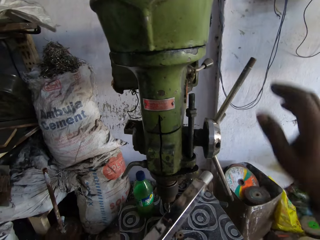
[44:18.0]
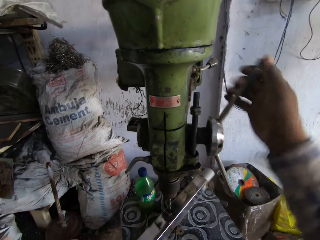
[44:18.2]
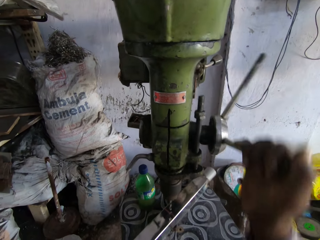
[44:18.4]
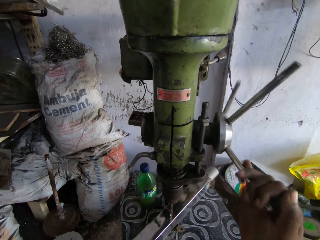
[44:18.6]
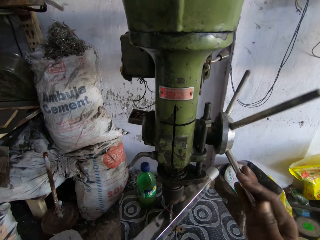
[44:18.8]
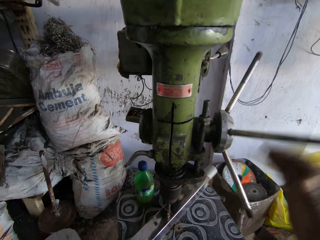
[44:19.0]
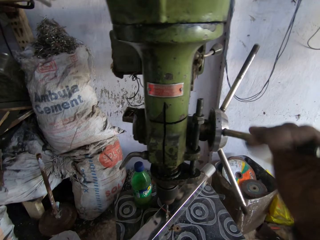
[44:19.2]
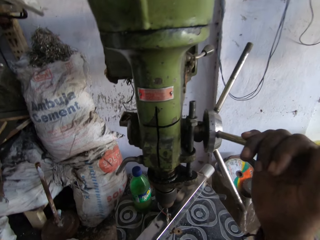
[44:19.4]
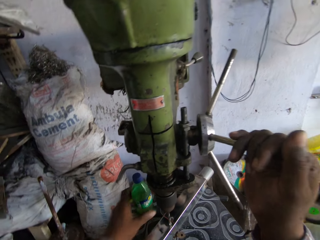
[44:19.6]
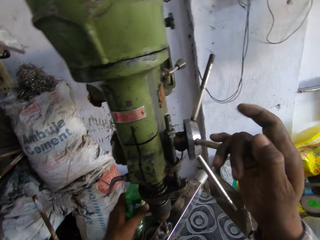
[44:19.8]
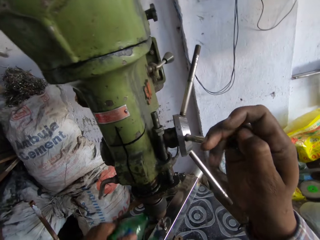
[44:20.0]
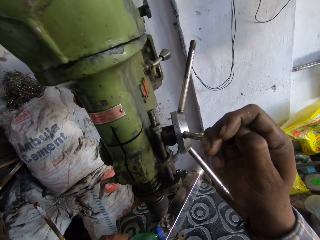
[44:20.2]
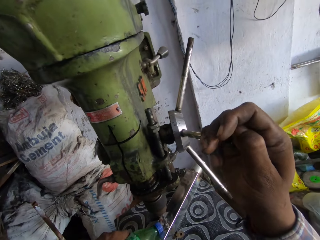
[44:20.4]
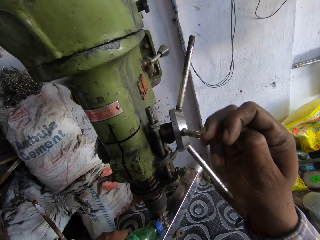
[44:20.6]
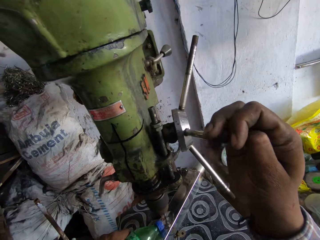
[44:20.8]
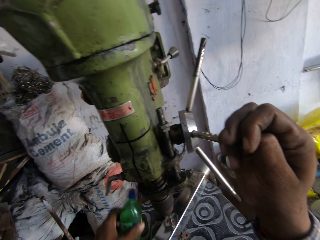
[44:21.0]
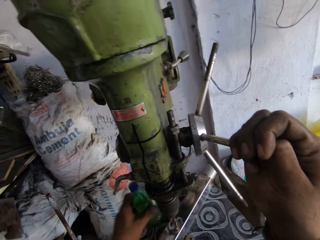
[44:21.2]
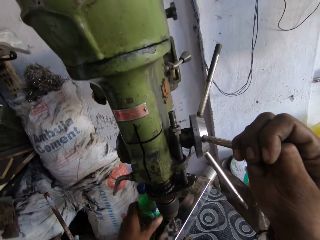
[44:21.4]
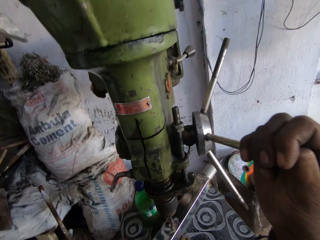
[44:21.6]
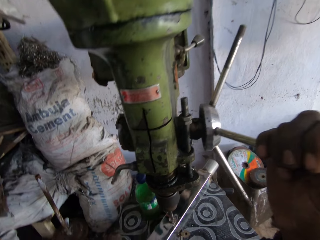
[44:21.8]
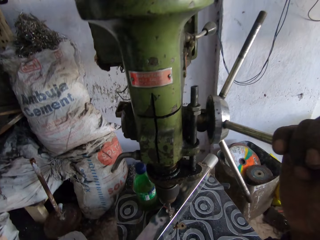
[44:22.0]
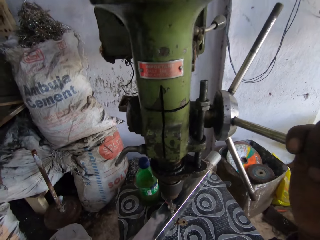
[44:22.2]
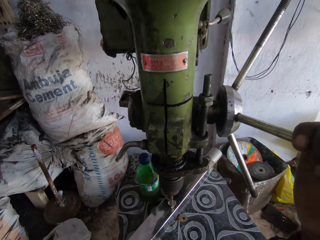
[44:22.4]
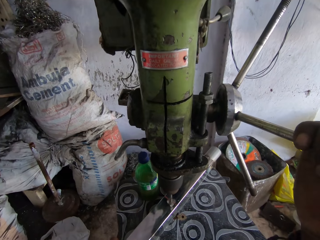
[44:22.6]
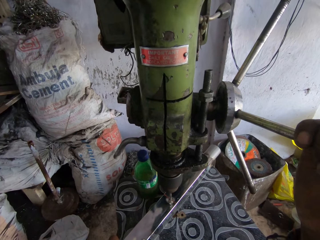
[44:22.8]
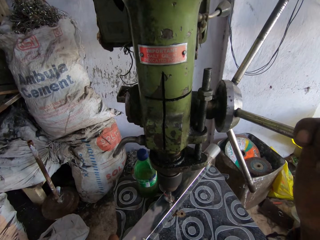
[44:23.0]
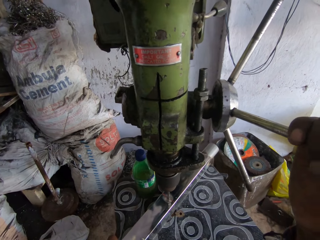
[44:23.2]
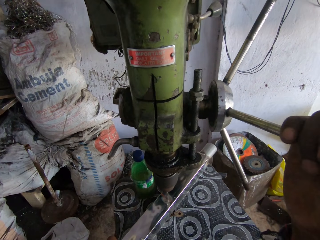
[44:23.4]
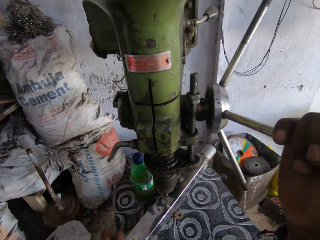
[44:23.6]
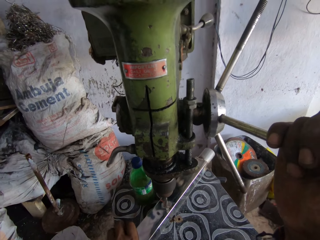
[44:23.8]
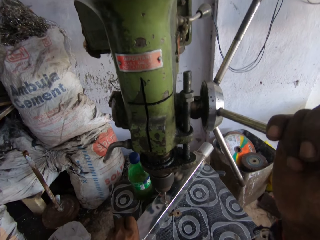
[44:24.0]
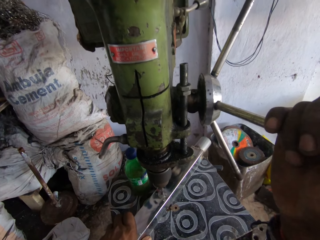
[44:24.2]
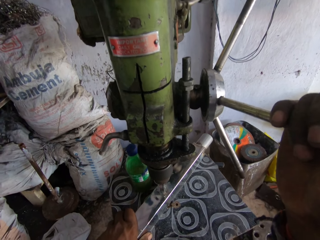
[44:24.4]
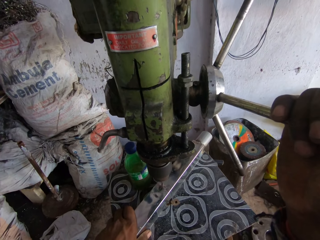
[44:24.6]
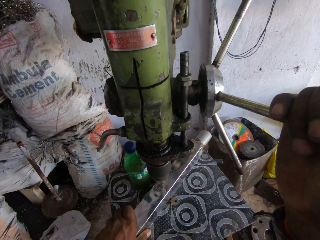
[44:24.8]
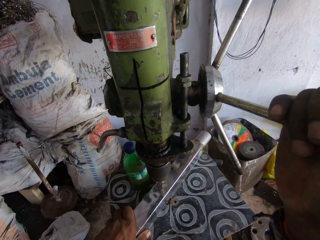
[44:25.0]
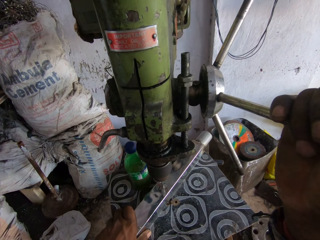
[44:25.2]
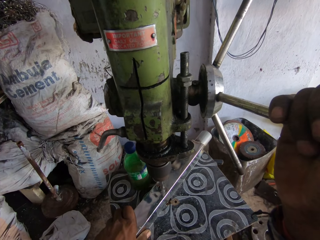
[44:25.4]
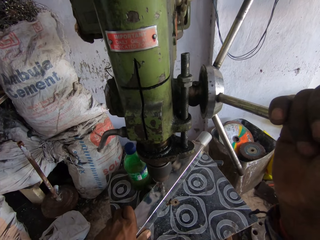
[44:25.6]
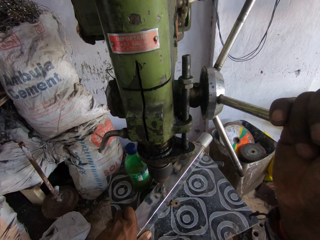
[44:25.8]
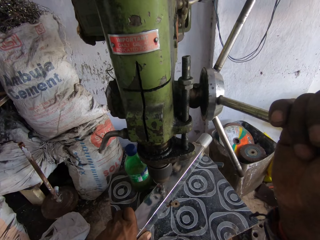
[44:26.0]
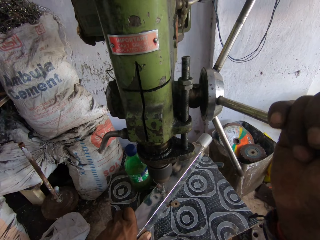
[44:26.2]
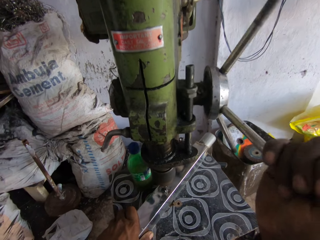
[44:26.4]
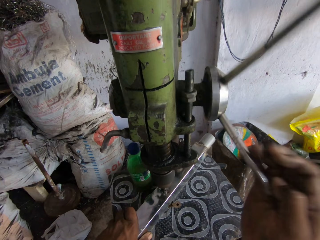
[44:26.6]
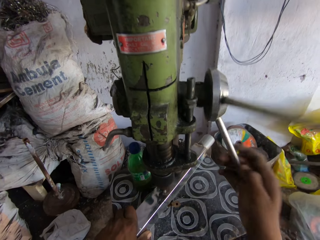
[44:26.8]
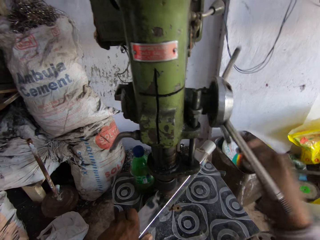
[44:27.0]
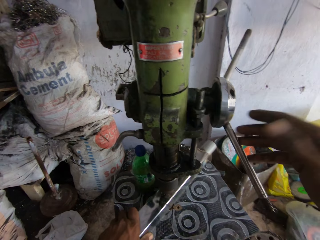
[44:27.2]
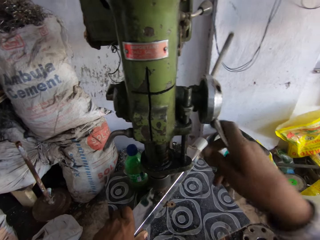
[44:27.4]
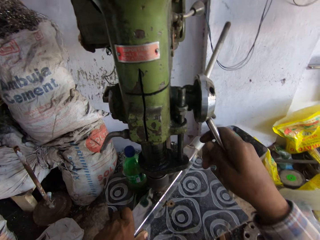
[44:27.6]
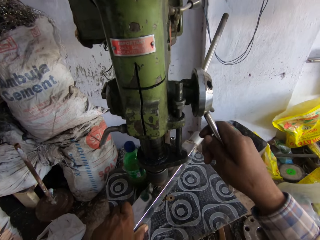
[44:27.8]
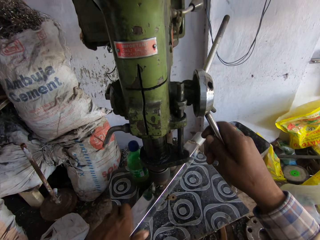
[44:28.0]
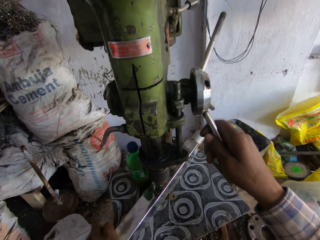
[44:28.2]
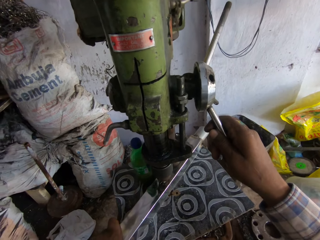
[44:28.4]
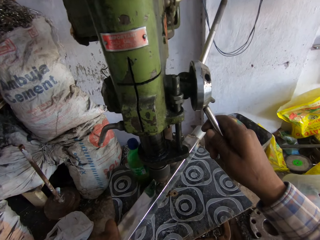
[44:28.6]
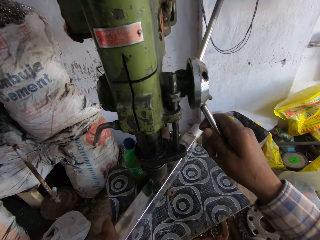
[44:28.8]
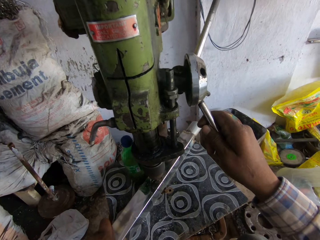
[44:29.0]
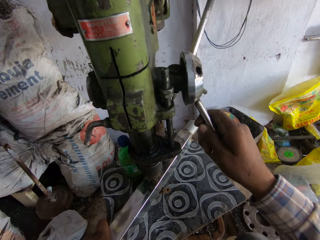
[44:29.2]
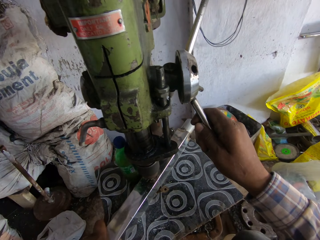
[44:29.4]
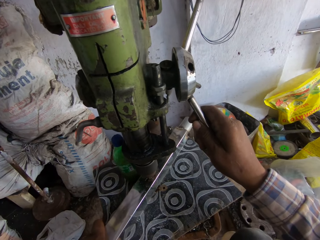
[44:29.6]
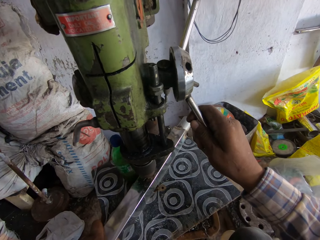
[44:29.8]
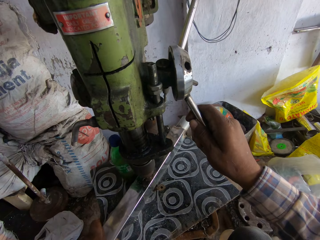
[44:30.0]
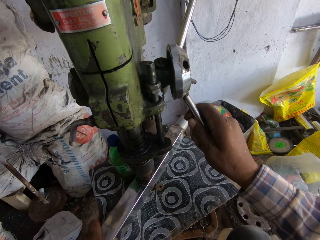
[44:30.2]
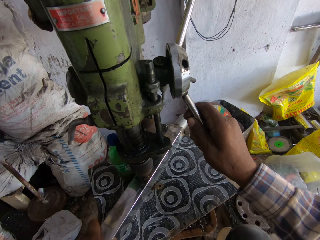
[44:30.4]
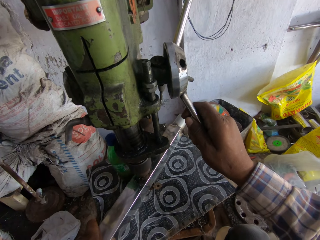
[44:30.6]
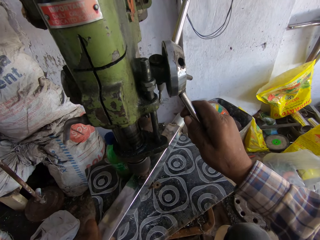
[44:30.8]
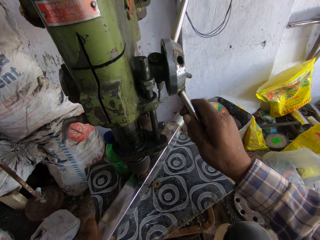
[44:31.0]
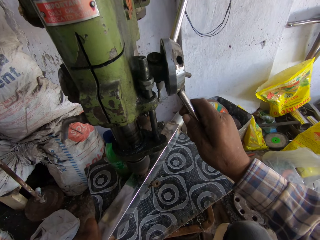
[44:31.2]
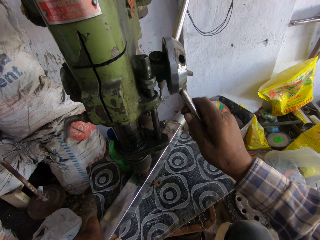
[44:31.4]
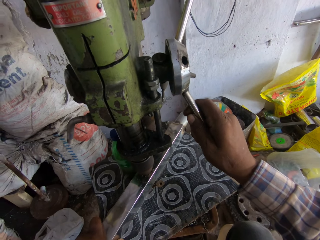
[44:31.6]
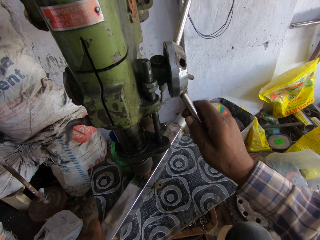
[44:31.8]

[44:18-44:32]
The camera wearer places a steel rod on the drill press. They rotate the drill press handle with the right hand. They pick a bottle with the left hand. They pour something on the steel rod. They place the bottle on the table. They hold the drill press handle with the right hand. They drill a hole on the steel rod. They exert pressure on the drill press handle with the right hand. They rotate the drill press handle with the right hand. They drill a hole on the steel rod. They move the metal.

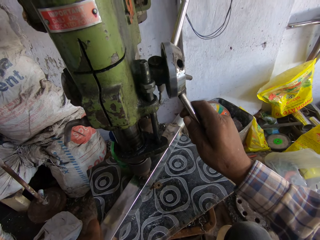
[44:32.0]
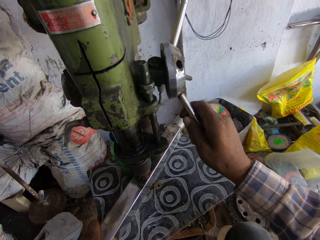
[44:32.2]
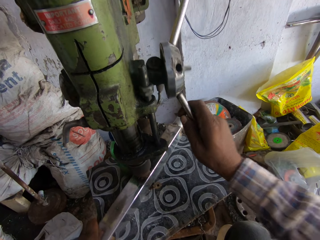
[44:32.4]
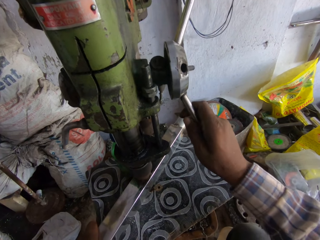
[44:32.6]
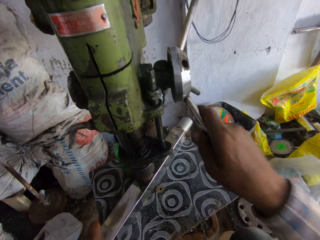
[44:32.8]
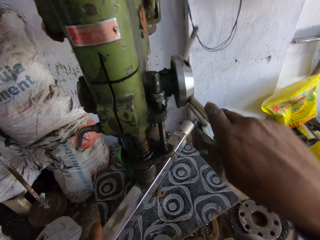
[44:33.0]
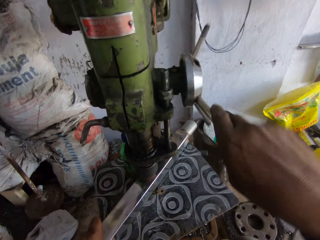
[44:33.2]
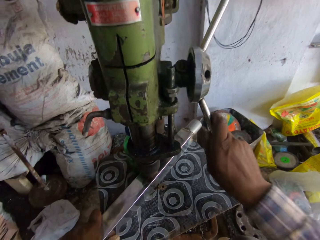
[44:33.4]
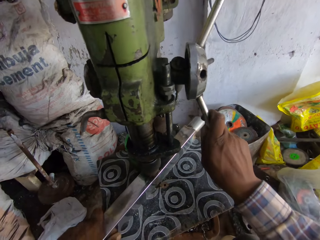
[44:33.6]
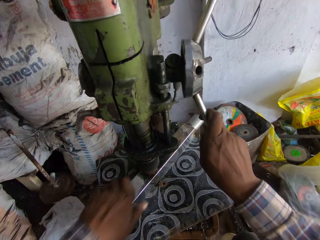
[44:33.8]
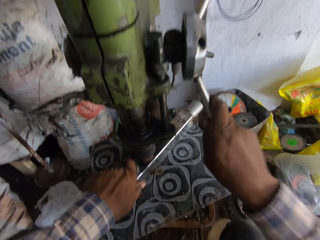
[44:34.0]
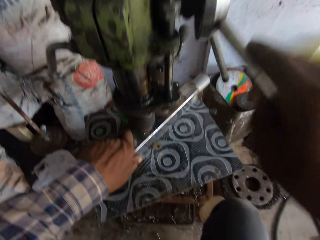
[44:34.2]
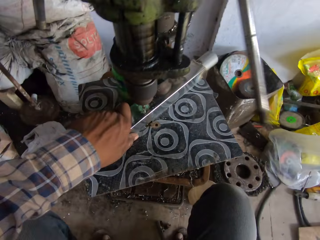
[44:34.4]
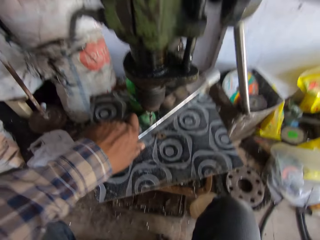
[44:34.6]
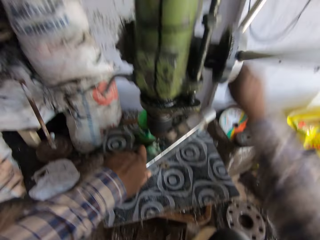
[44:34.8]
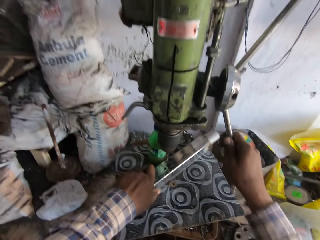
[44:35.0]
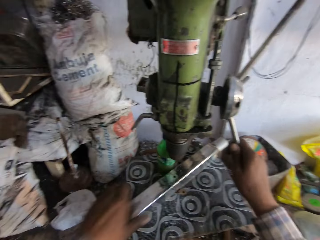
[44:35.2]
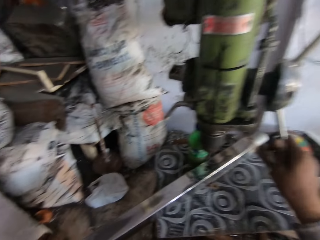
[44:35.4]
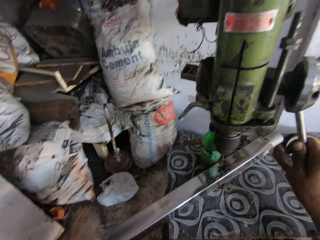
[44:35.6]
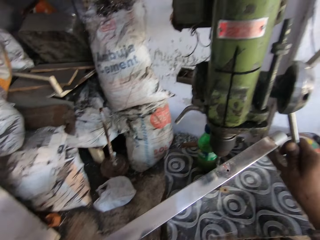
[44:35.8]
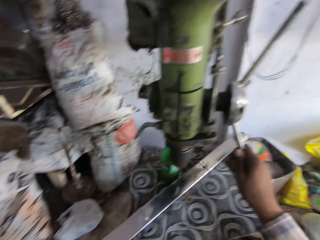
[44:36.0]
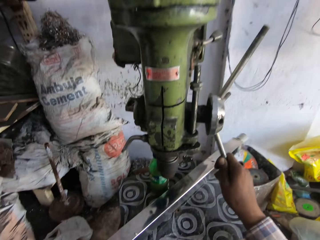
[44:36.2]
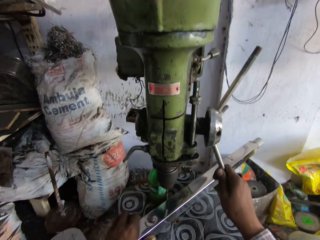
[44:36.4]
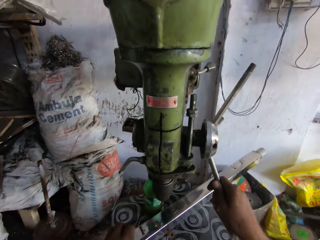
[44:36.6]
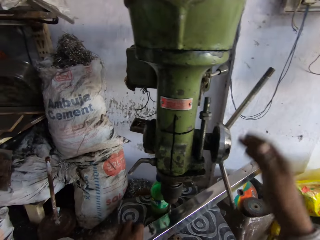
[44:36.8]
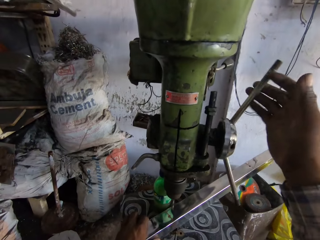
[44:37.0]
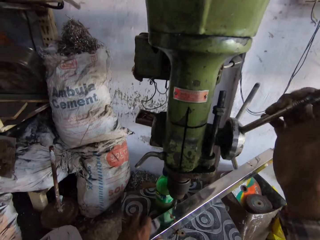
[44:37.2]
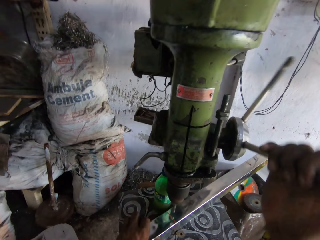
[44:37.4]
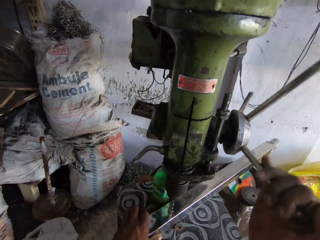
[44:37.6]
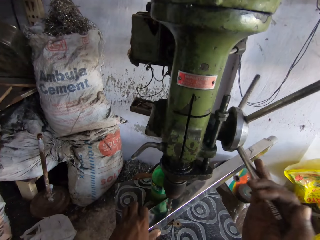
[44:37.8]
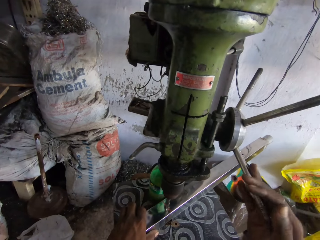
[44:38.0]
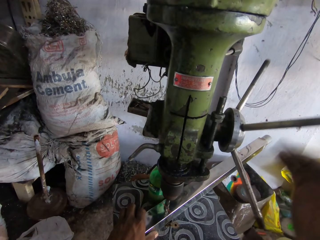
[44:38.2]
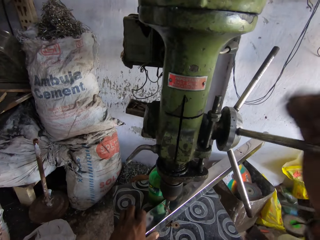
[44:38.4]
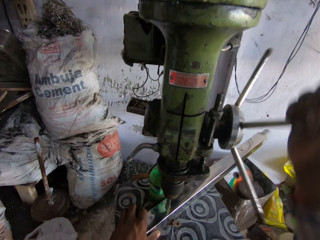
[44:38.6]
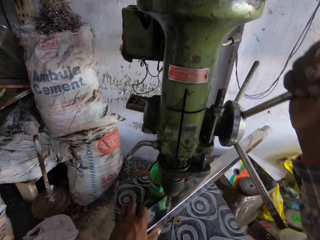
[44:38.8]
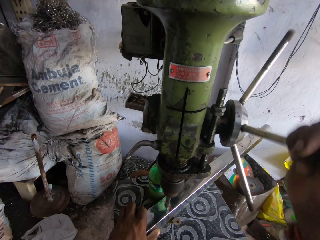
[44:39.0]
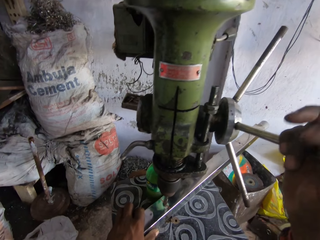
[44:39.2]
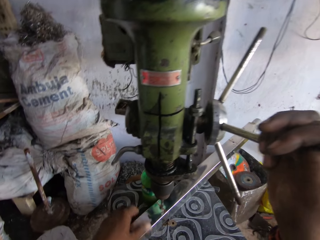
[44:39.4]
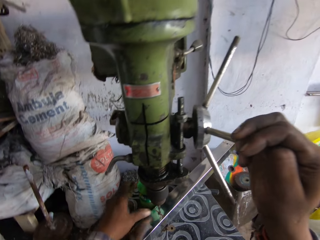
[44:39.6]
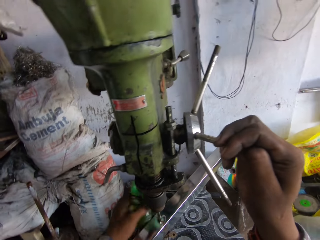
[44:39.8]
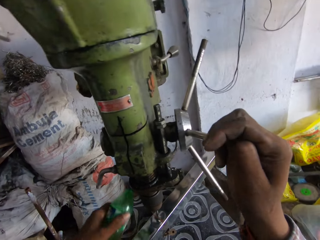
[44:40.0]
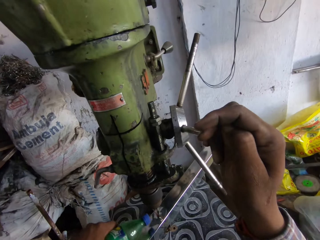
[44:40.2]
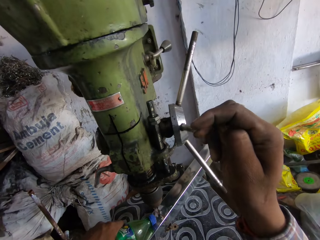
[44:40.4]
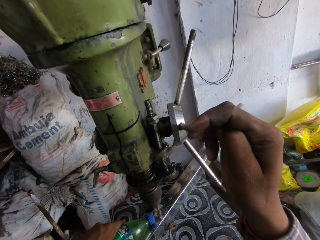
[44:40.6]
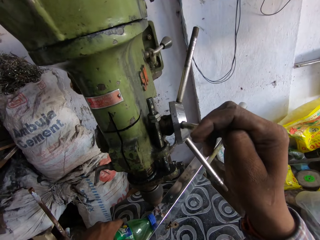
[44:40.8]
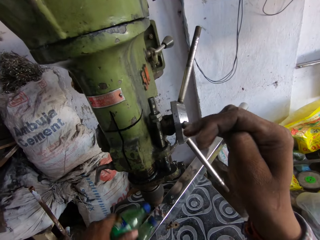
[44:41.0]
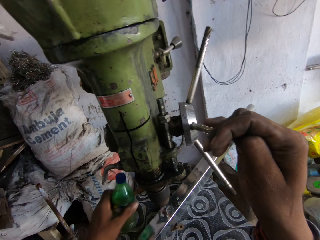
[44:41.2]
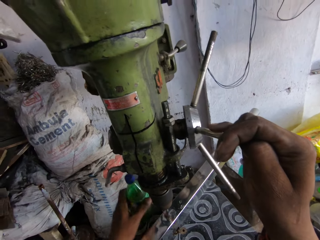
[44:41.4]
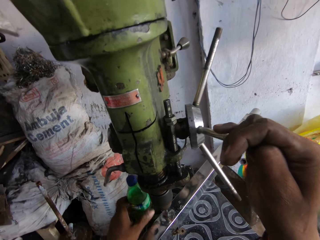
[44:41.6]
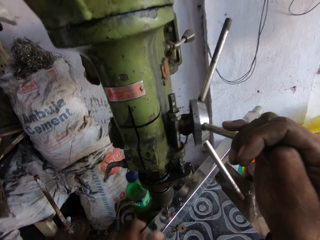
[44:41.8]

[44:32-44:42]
The camera wearer exerts pressure on the drill press handle with the right hand. They rotate the drill press handle with the right hand. They exert pressure on the drill press handle with the right hand. They move the metal. They hold a steel rod with the left hand. They rotate the drill press handle with the right hand. They adjust the steel rod on the drill press machine. They rotate the drill press handle with the right hand. They drill a hole on the steel rod. They pick a bottle with the left hand. They hold the bottle. They pour something on the steel rod.
